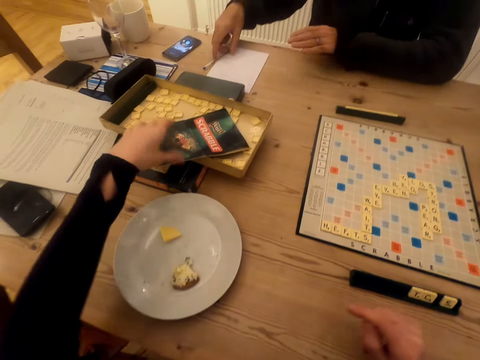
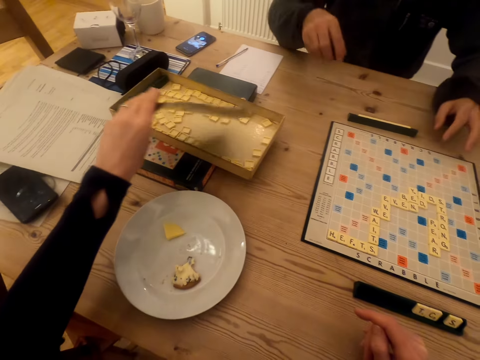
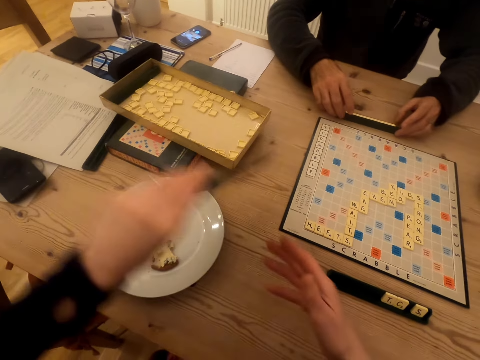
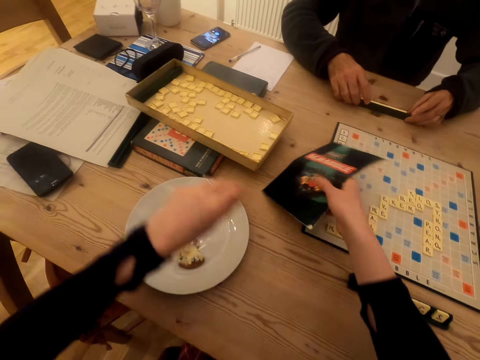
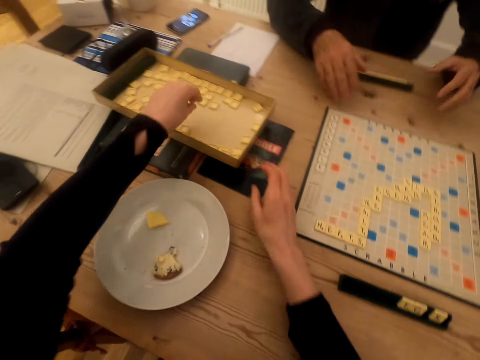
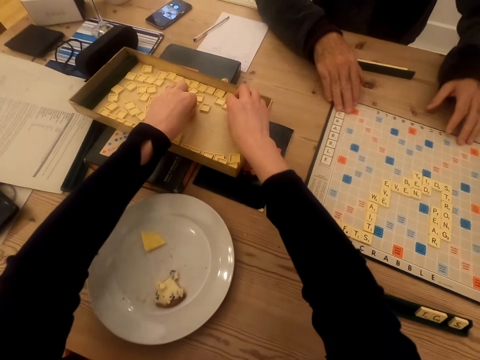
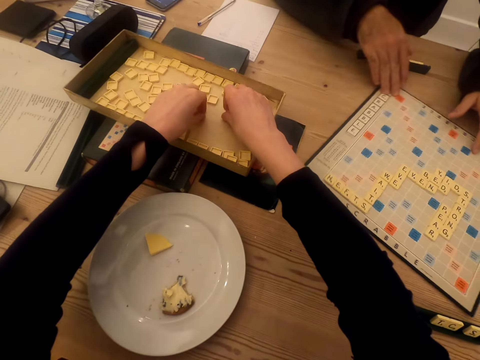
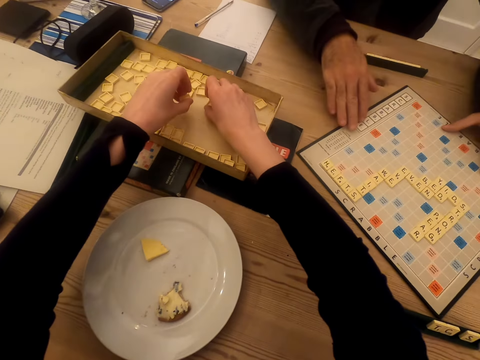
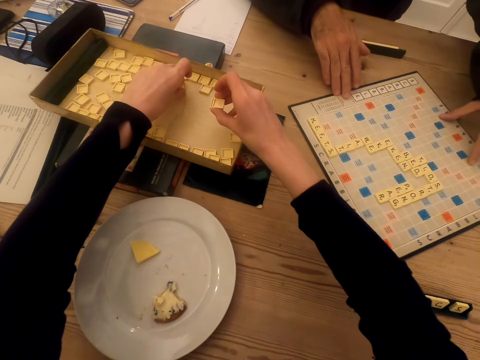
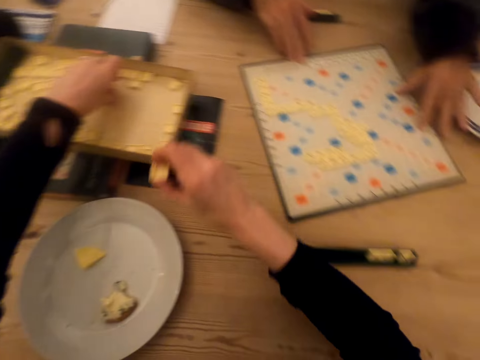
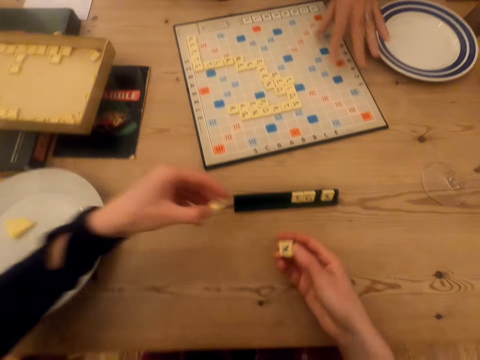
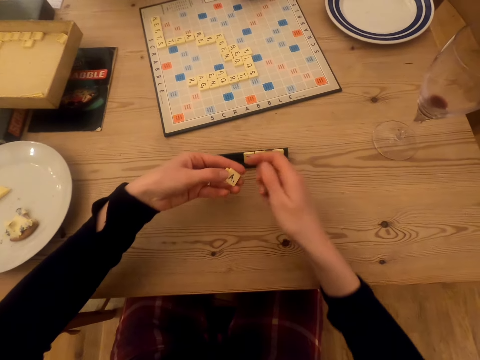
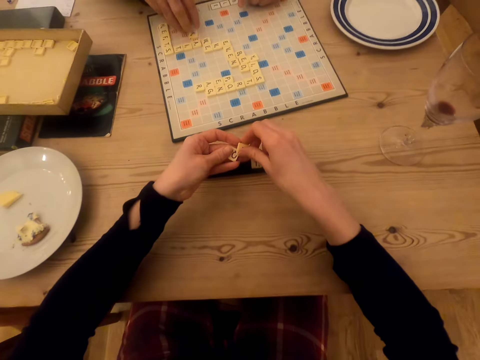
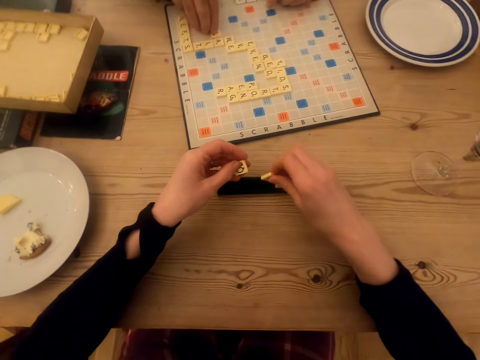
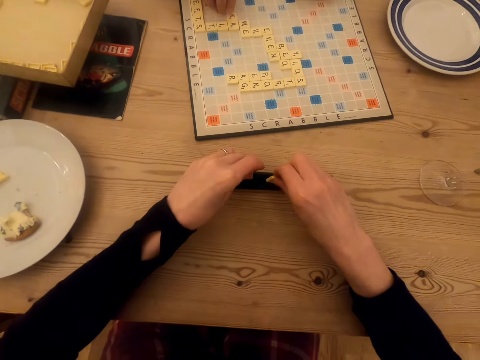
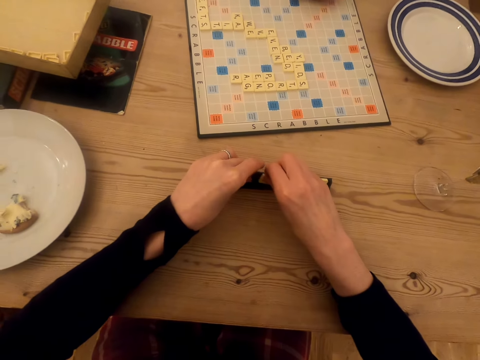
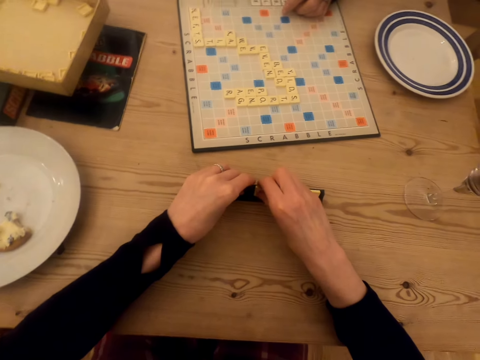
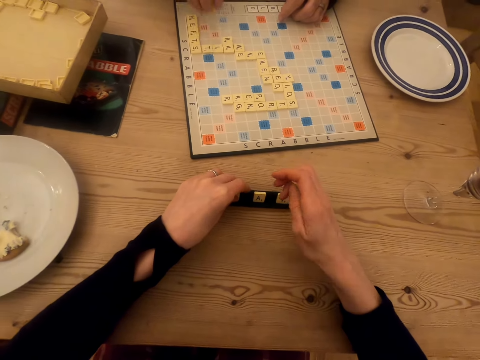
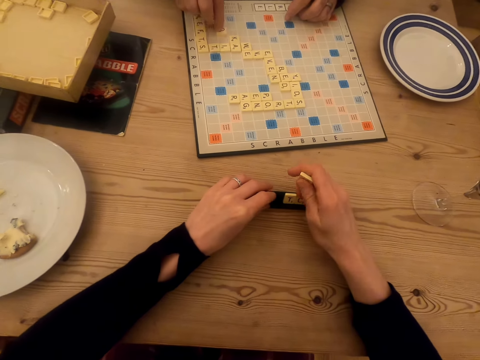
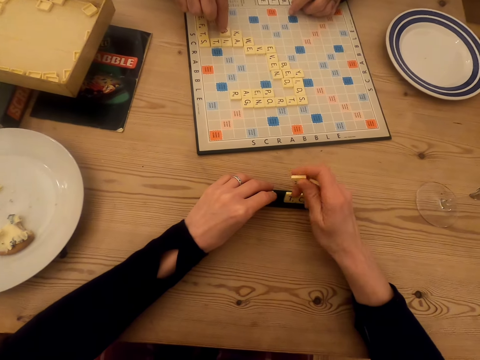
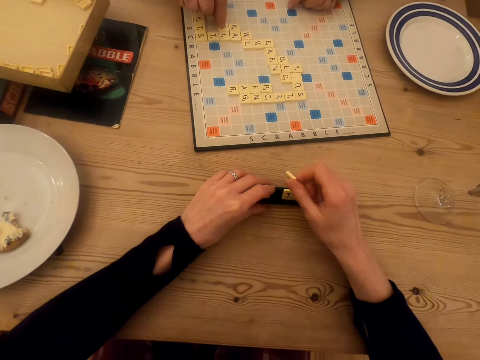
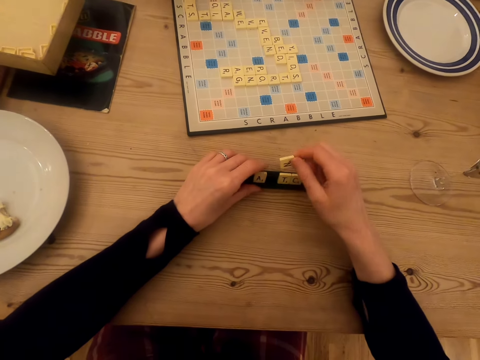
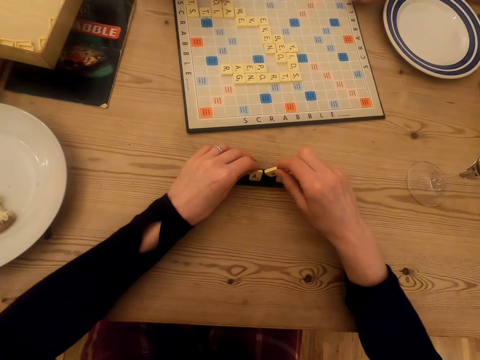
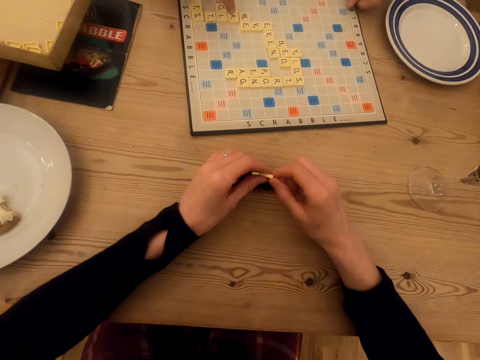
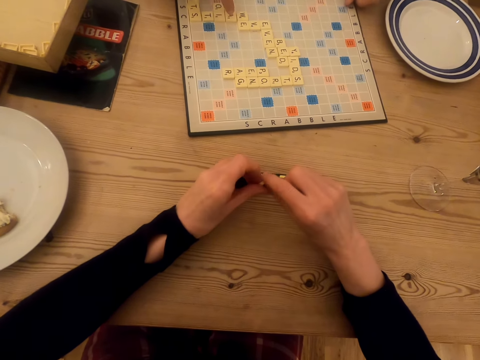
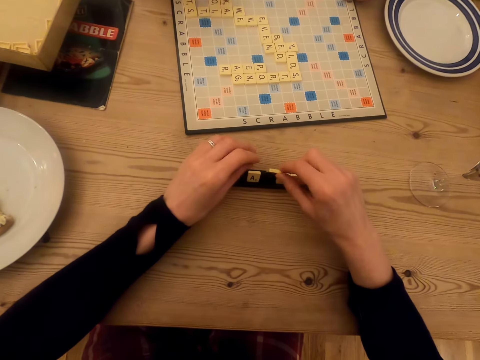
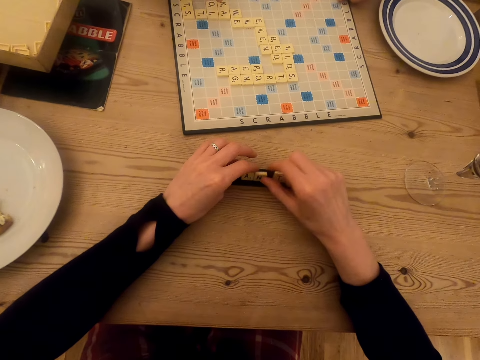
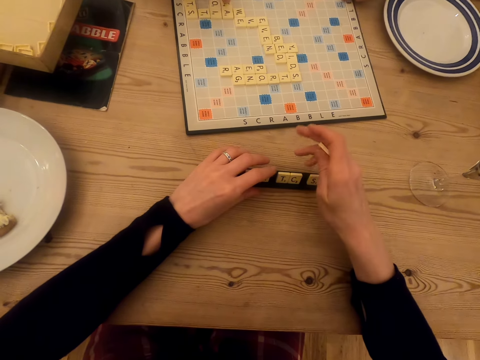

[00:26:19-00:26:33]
The man places the pen on the table and moves the scrabble tile holder or rack. The camera wearer places the booklet manual on the table. The man rotates the scrabble board. The camera wearer picks up scrabble tiles. The man drags the game board. The camera wearer arranges the scrabble tiles in the tile holder. The man places scrabble tiles on the scrabble board, drags a letter tile on the game board and talks in the room. The camera wearer places the letter tile on the rack. The man counts the letter tiles and moves the scrabble tiles.

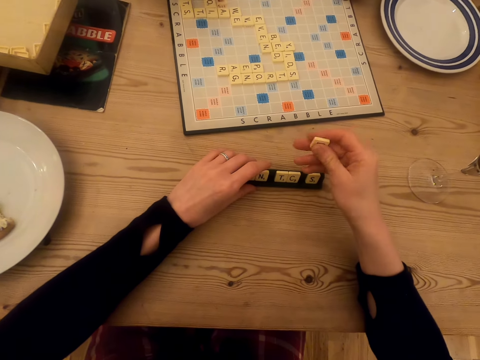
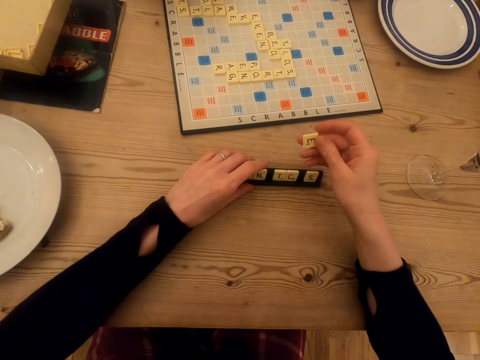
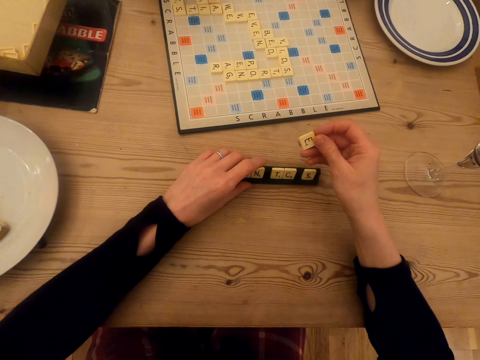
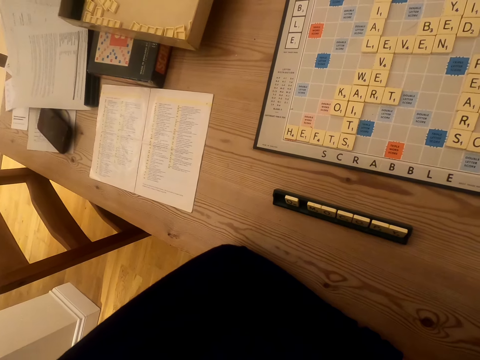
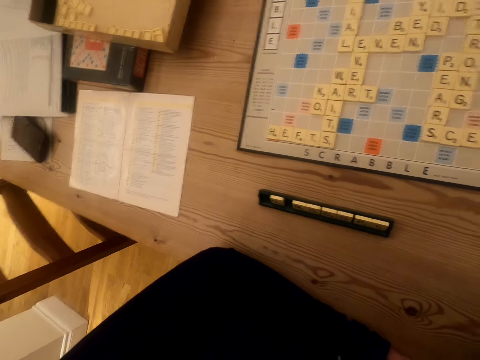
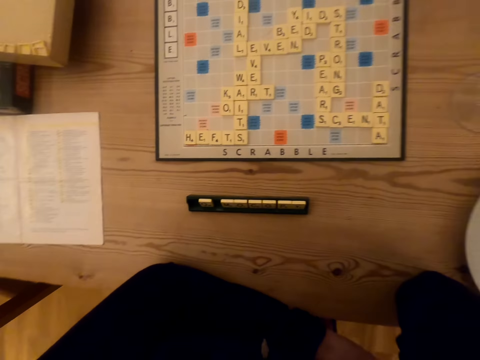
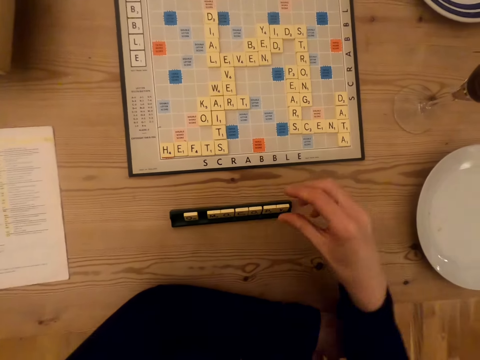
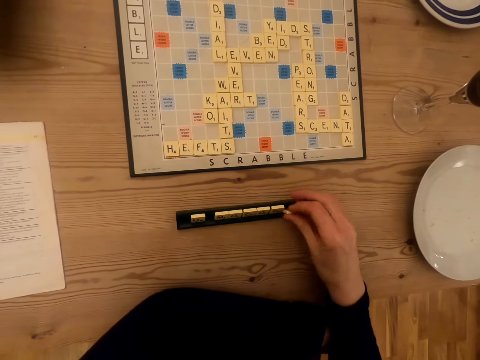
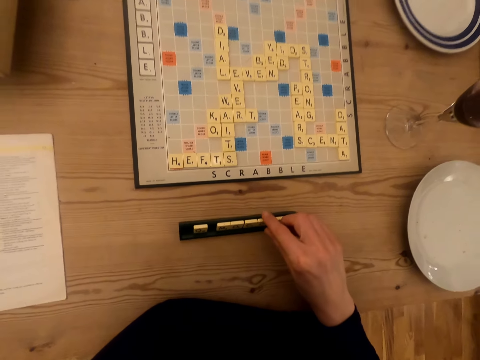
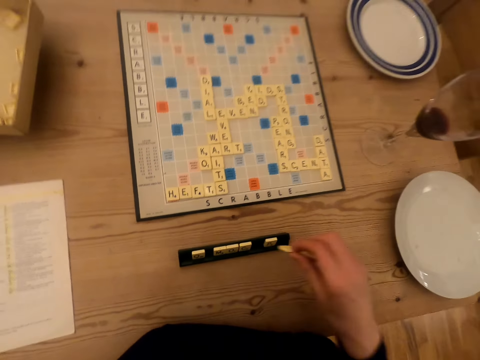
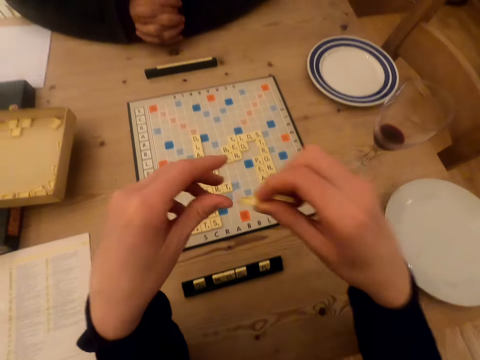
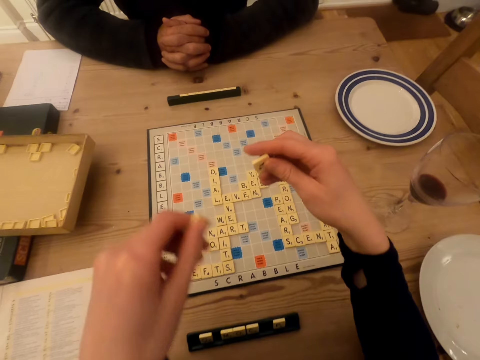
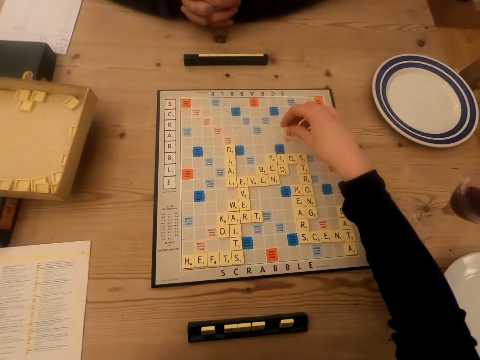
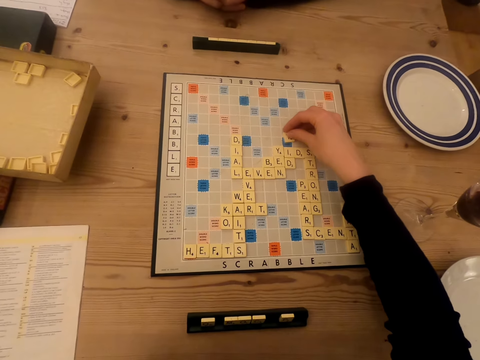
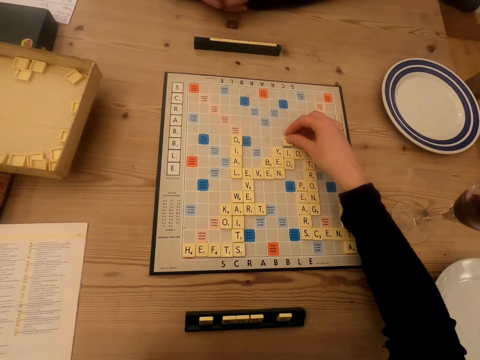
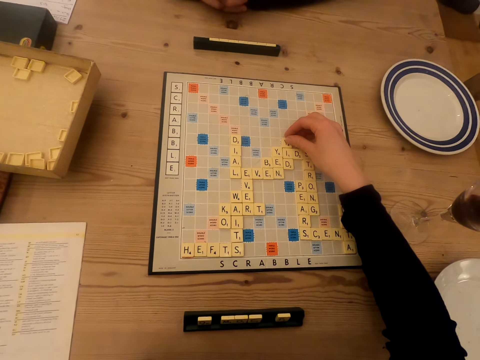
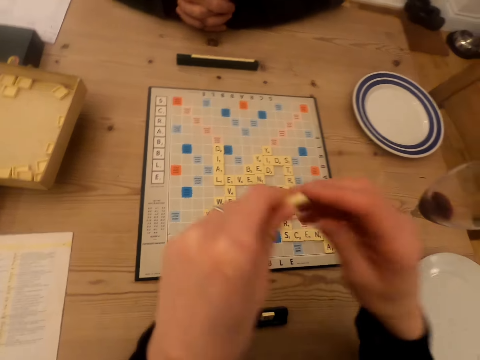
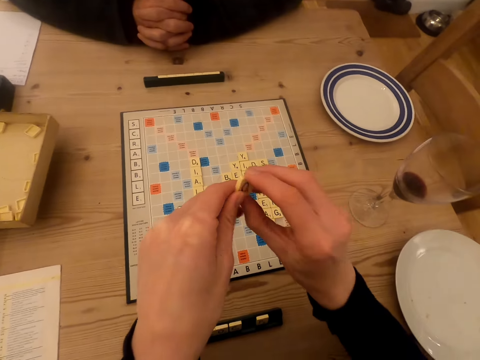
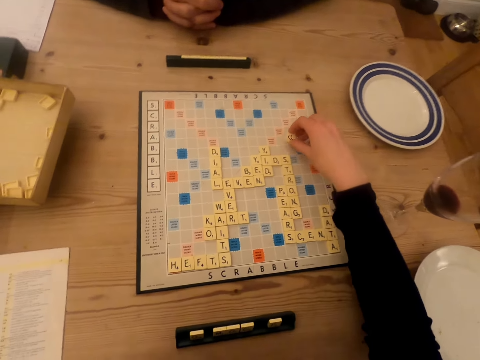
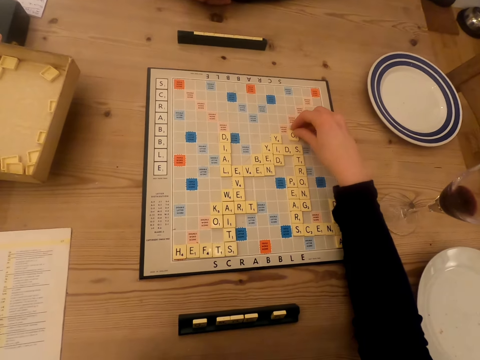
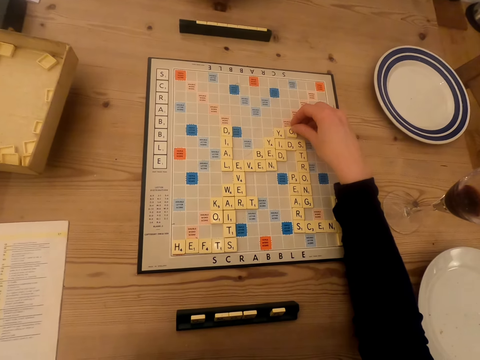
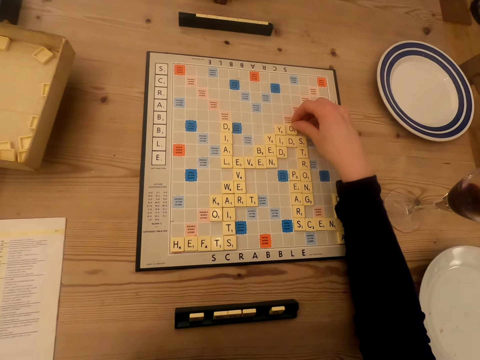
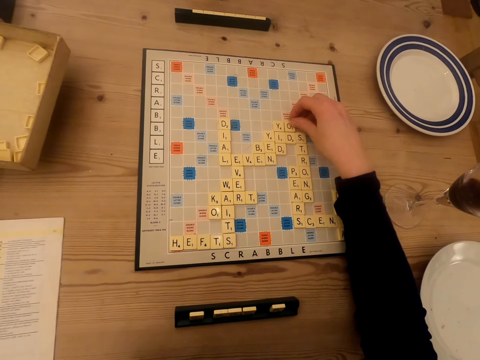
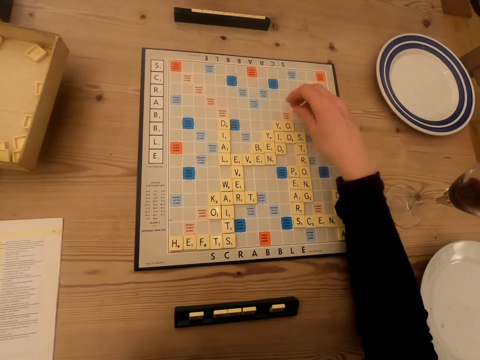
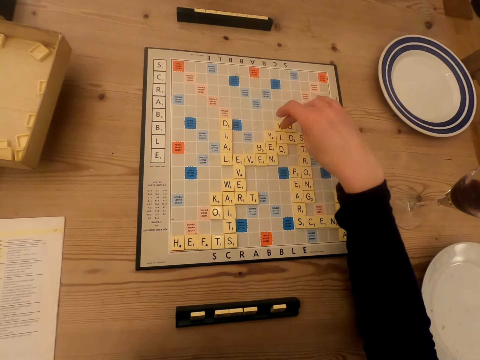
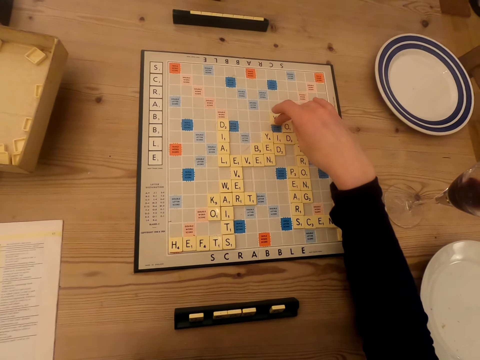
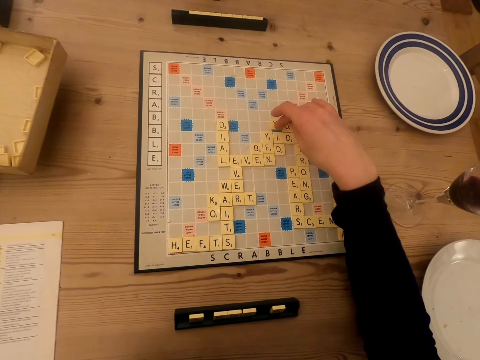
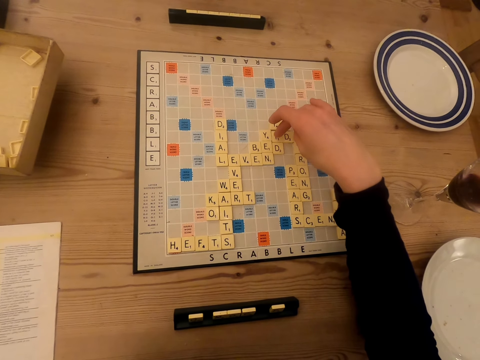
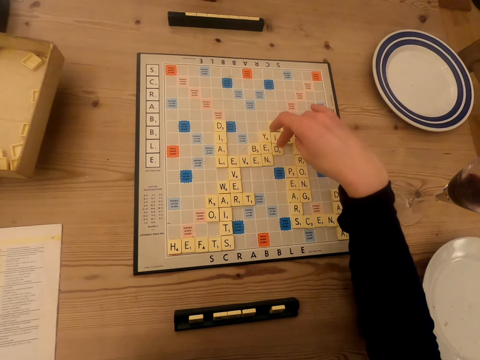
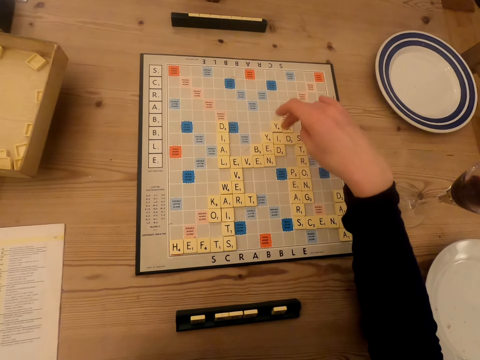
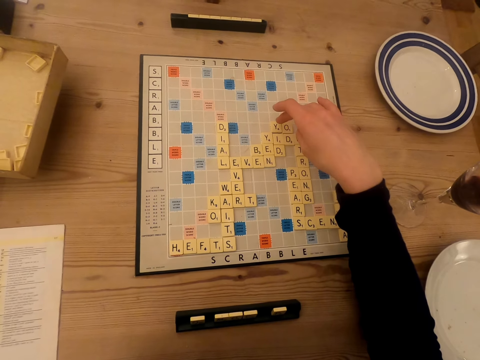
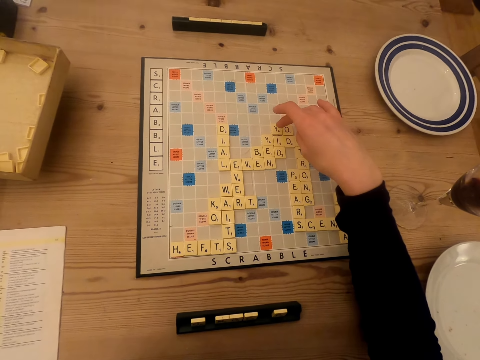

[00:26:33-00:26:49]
The camera wearer holds a scrabble tile. They stare at the scrabble board. The man stares at the scrabble board. The camera wearer picks up scrabble tiles. They talk in the room. They place the scrabble tile on the scrabble board. They pick up a scrabble tile with the right hand. They place the scrabble tile on the scrabble board. They count the scrabble tiles.
